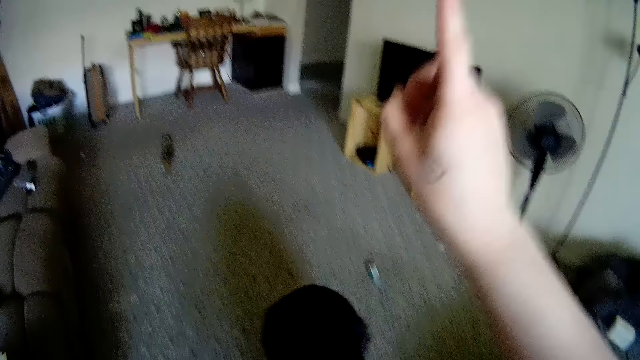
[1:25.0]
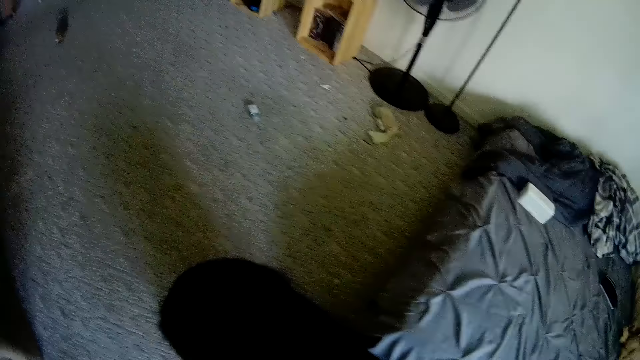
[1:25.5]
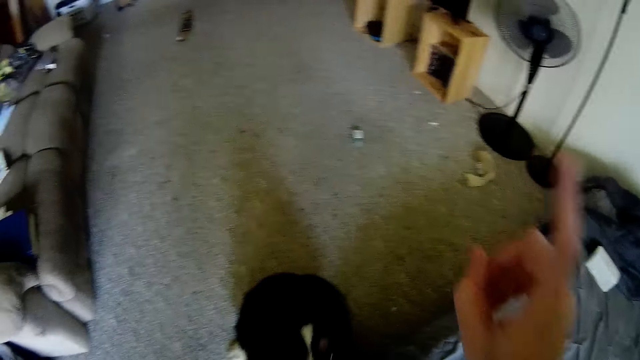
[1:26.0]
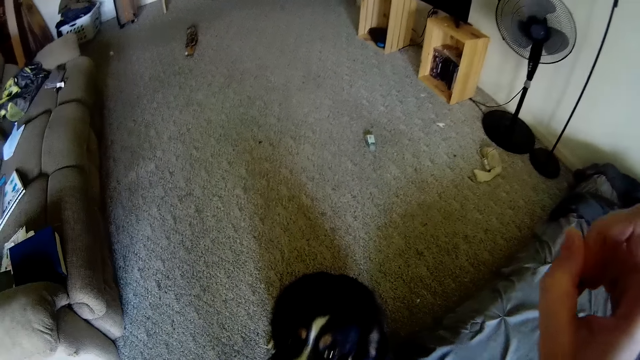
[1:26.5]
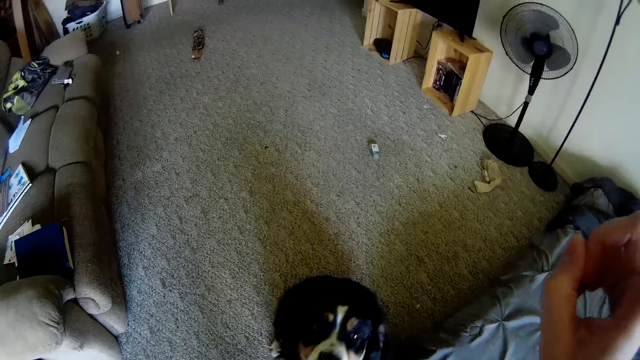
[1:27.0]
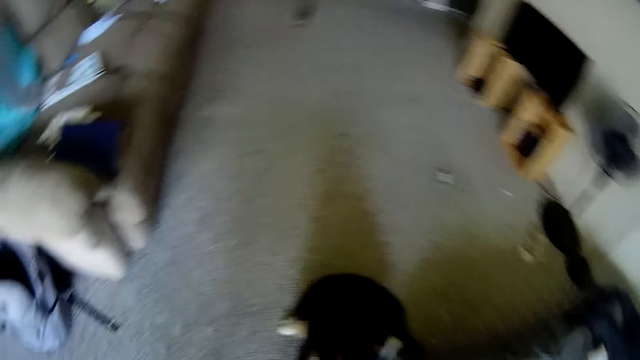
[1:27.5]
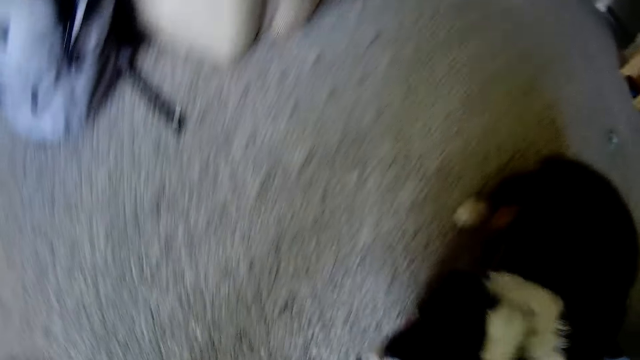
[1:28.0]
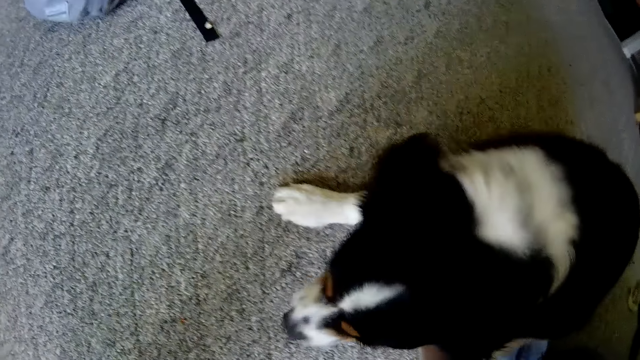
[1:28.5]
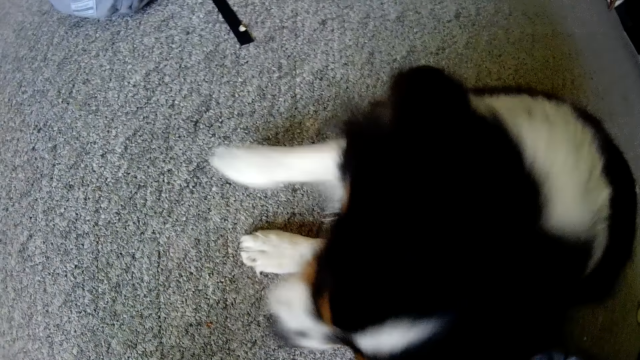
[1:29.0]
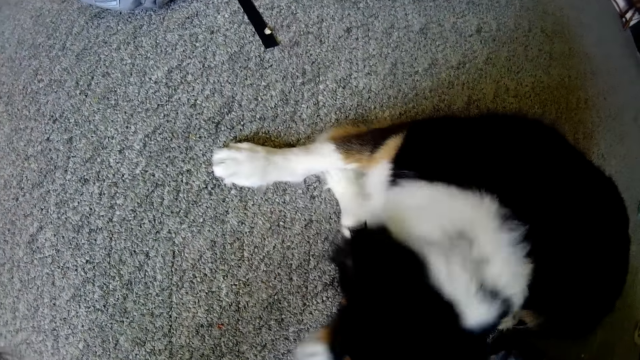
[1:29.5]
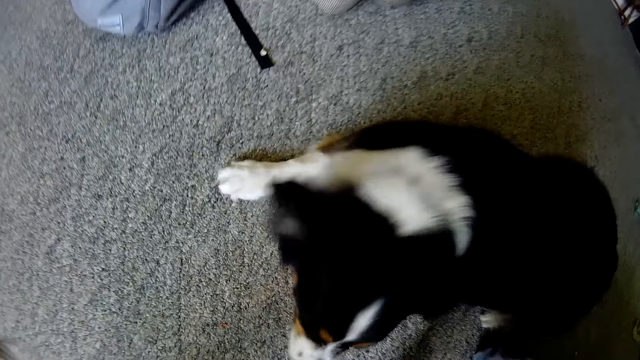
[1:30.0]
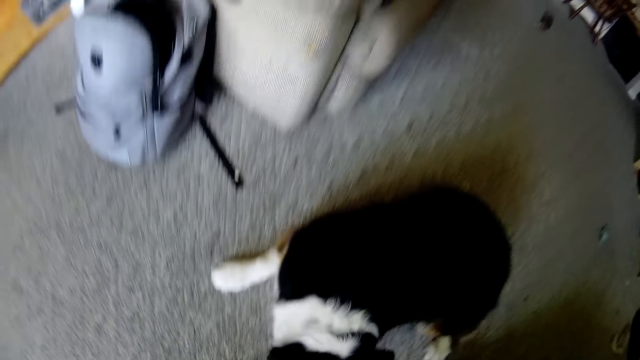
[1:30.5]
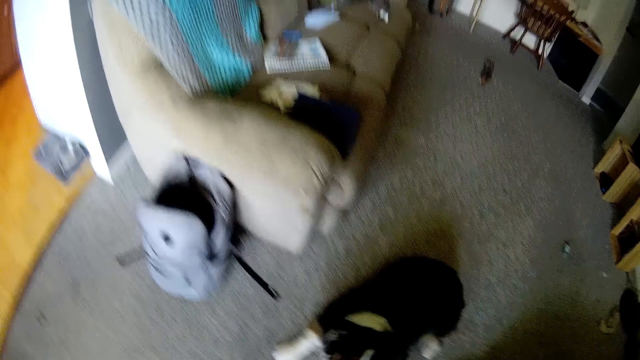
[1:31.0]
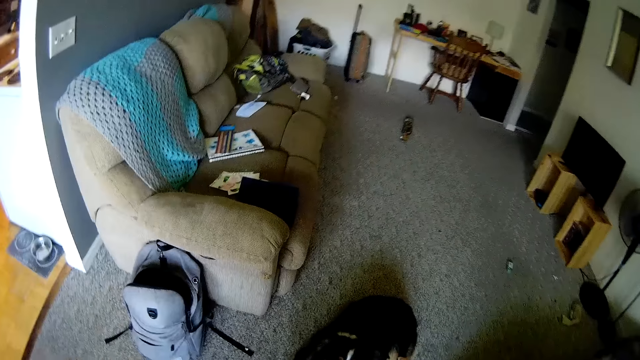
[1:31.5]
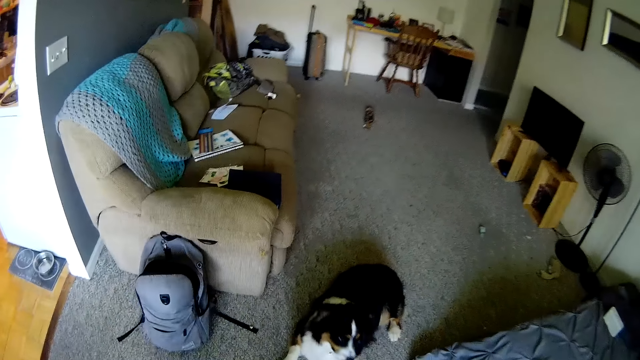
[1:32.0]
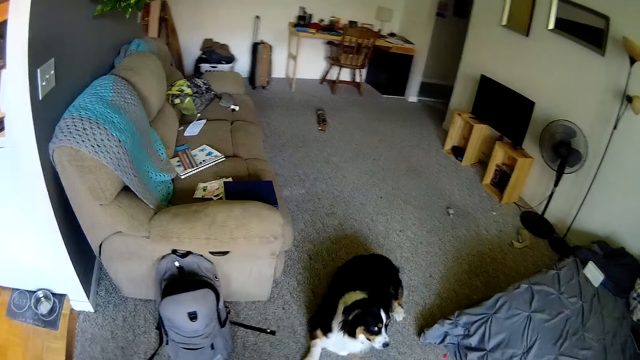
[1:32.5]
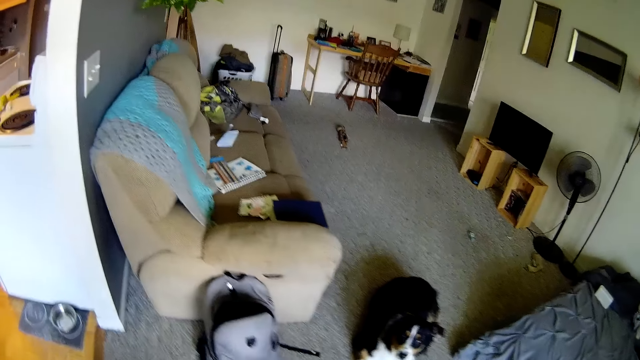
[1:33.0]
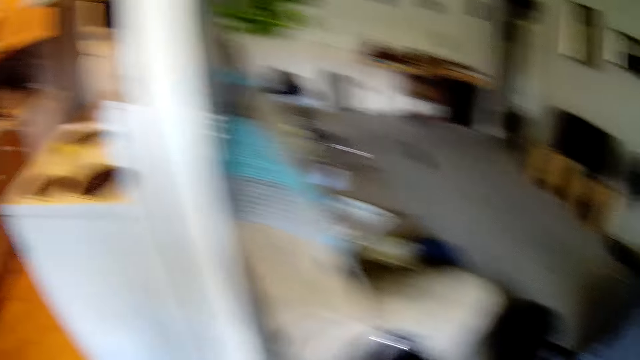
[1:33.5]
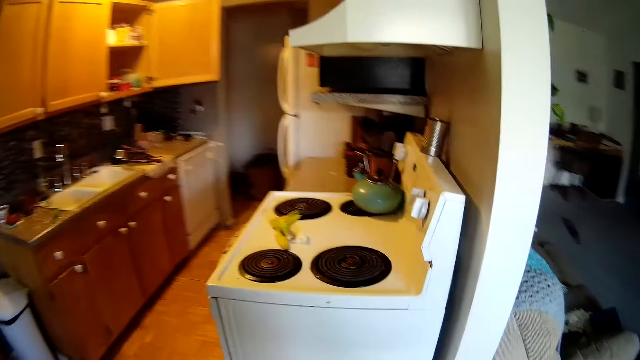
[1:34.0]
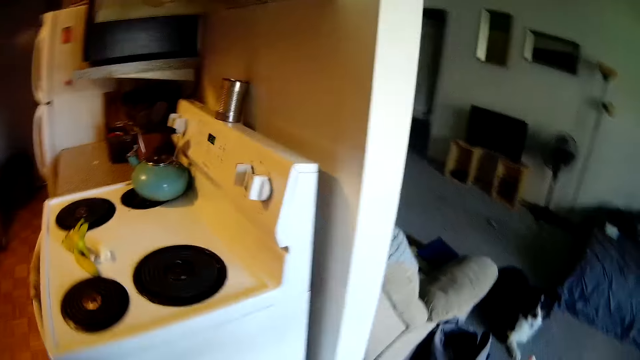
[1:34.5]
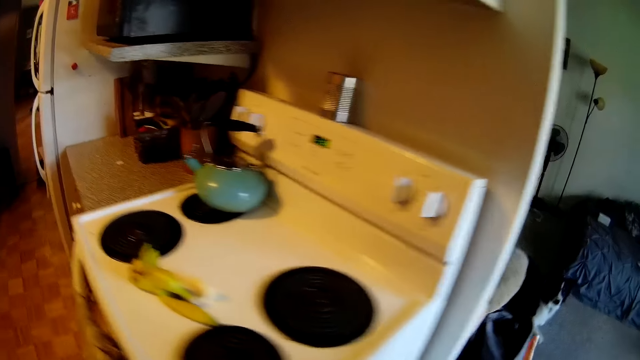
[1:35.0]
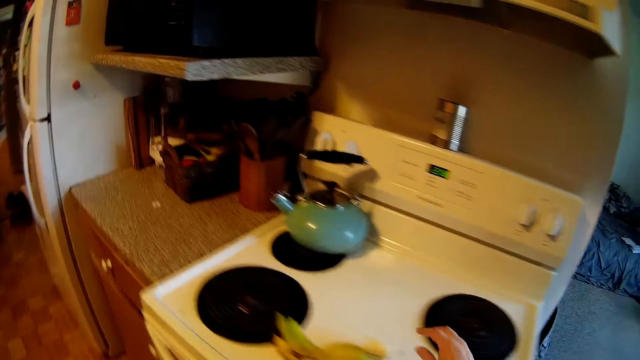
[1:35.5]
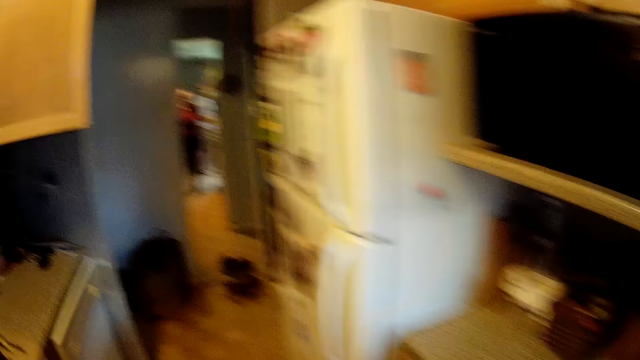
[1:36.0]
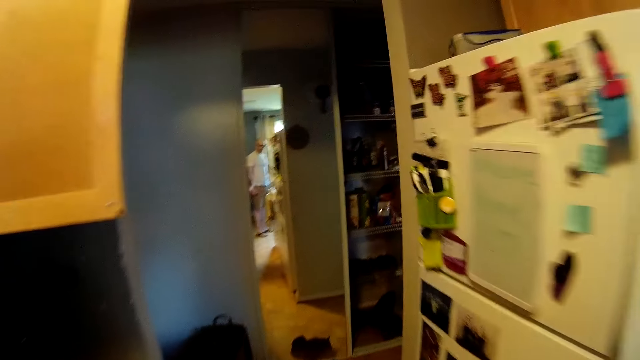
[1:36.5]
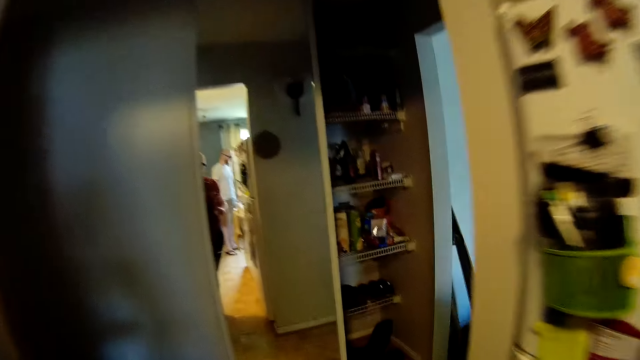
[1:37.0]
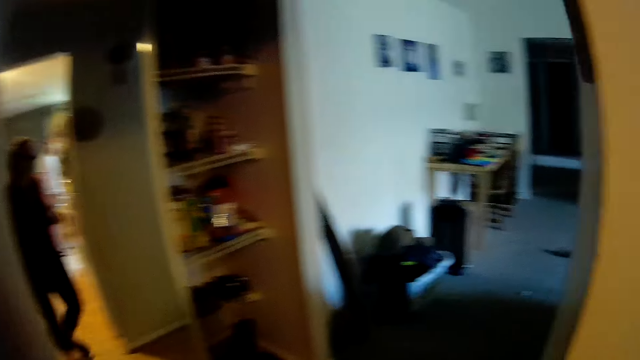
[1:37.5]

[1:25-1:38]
The camera wearer walks into the kitchen. They walk around in the house.

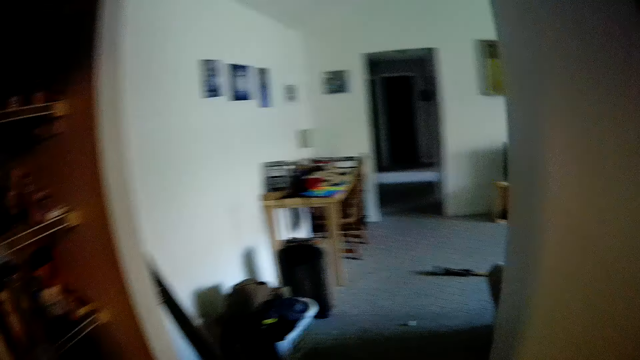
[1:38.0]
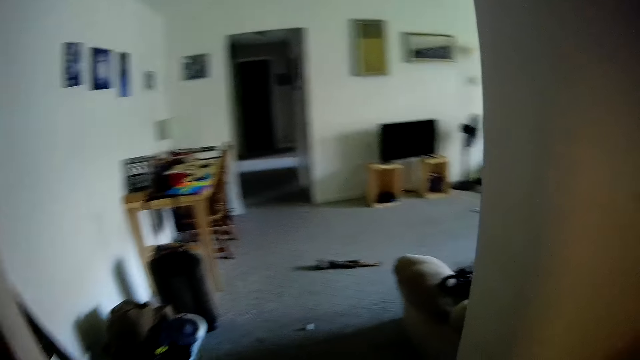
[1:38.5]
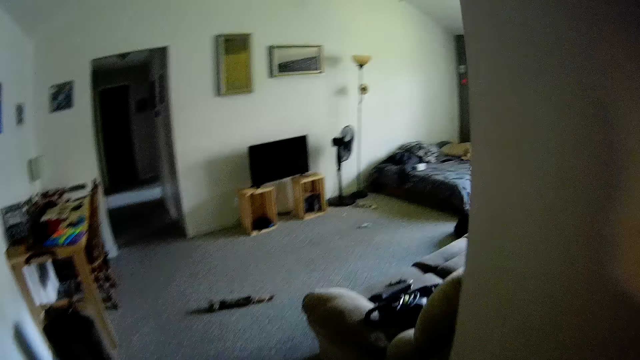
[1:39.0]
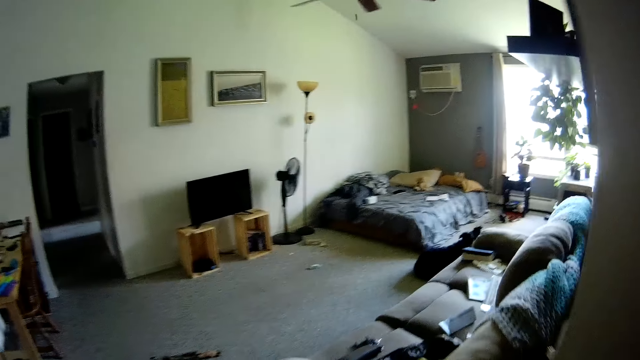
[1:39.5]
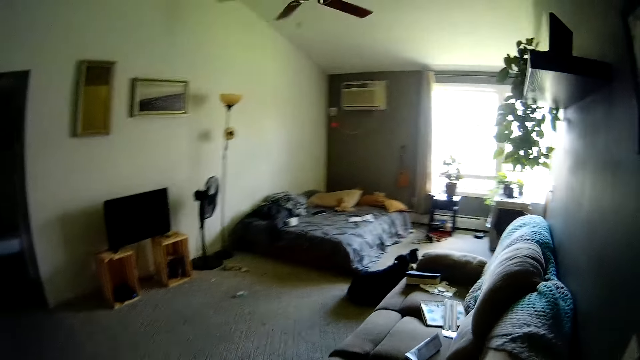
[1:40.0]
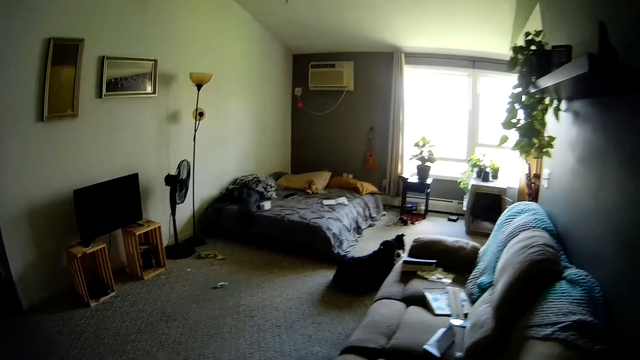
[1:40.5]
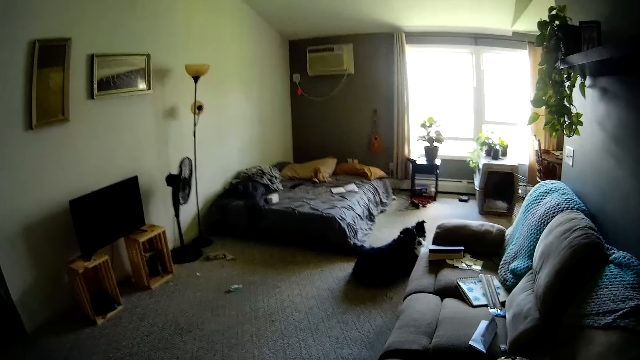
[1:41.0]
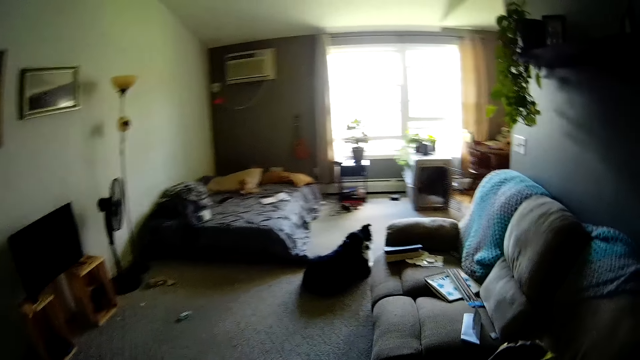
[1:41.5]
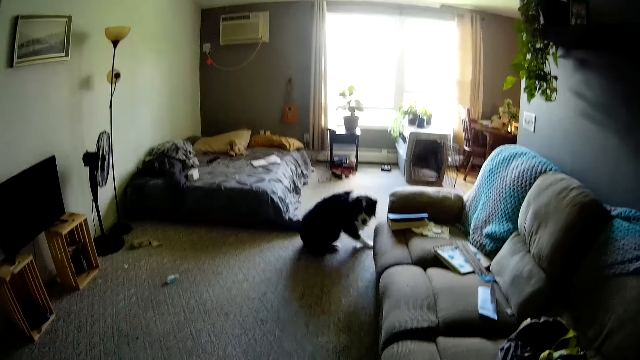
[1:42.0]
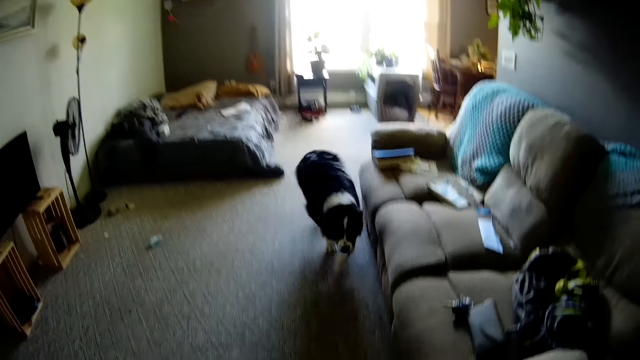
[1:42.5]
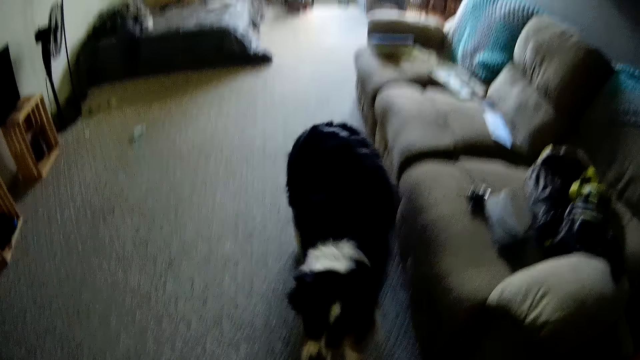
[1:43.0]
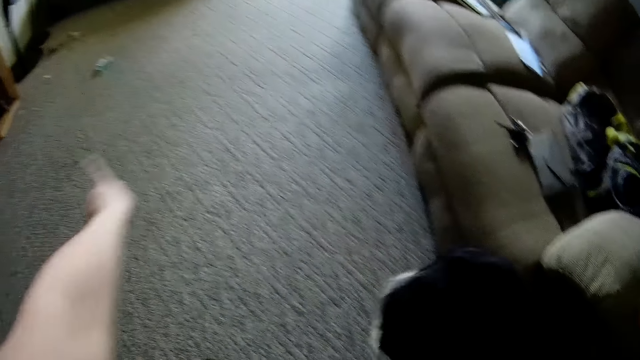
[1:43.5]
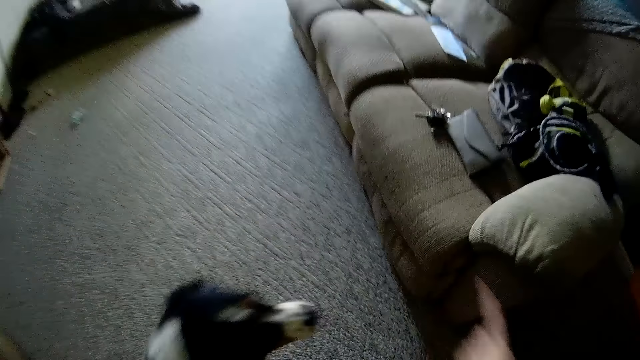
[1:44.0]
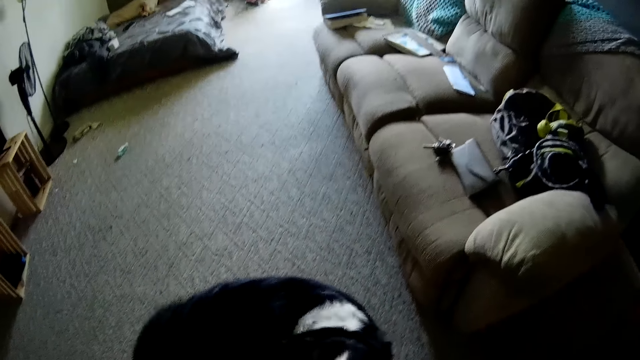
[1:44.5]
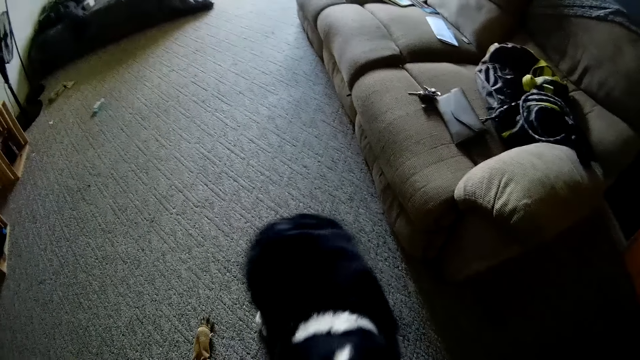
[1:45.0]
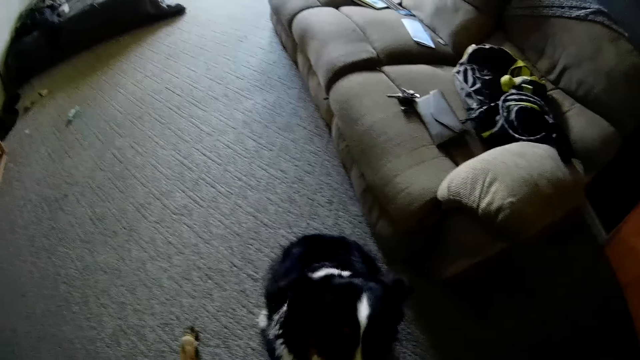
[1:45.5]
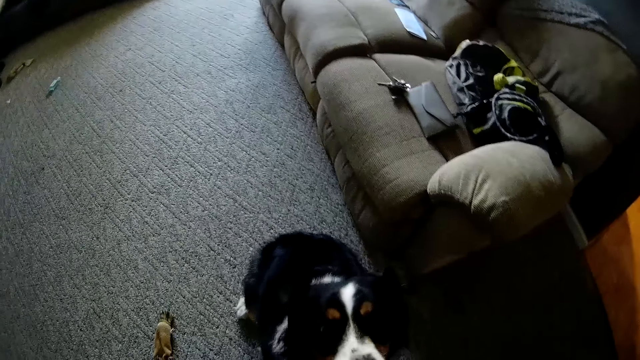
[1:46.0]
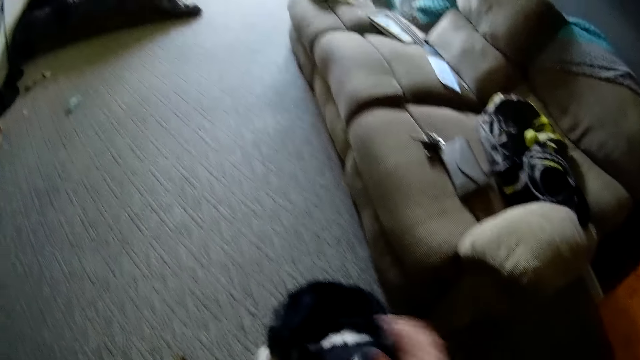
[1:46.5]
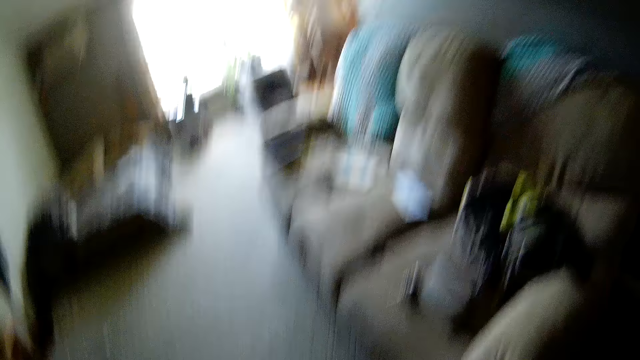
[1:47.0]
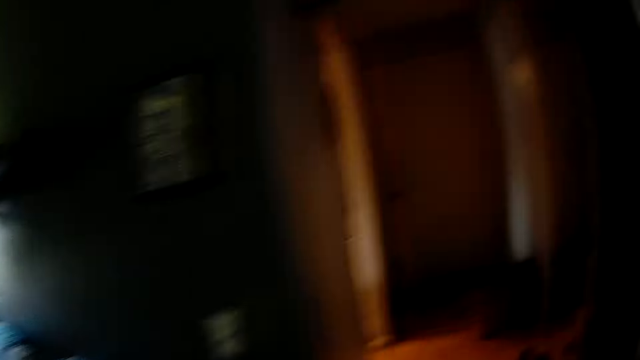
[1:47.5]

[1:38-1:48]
The camera wearer walks into the sitting room. They interact with the dog. They talk to the dog.
